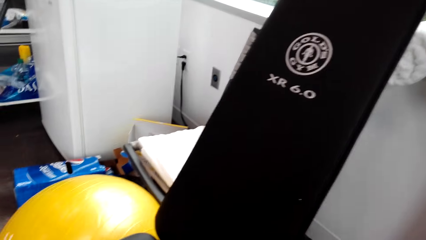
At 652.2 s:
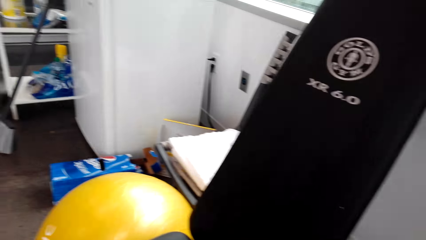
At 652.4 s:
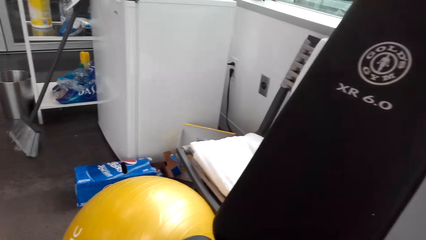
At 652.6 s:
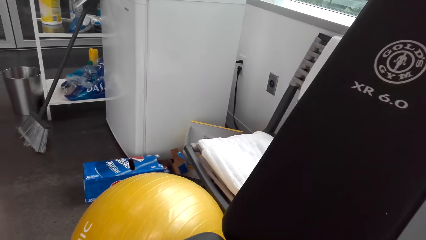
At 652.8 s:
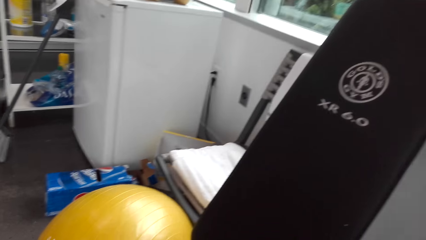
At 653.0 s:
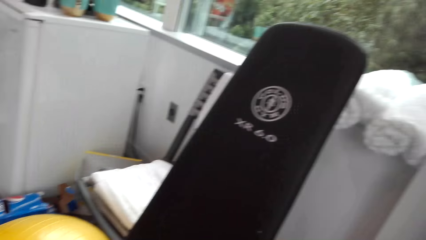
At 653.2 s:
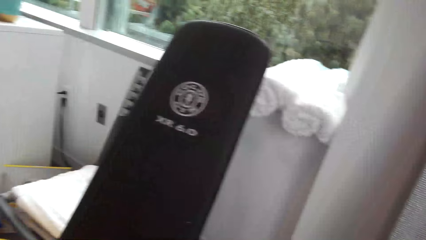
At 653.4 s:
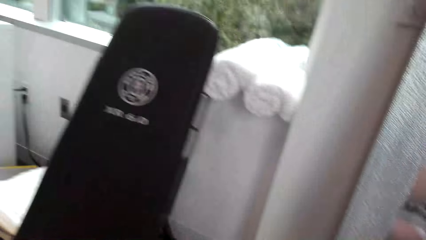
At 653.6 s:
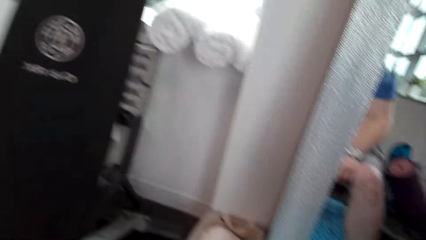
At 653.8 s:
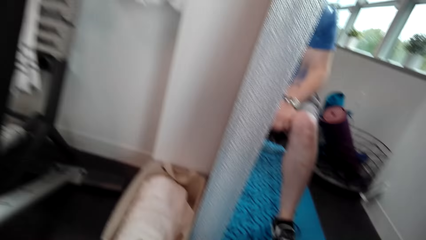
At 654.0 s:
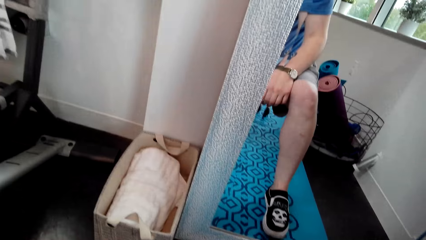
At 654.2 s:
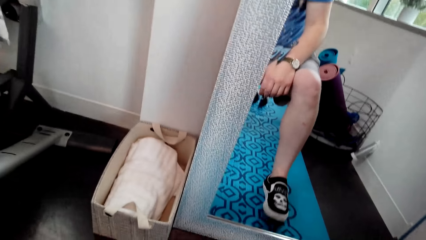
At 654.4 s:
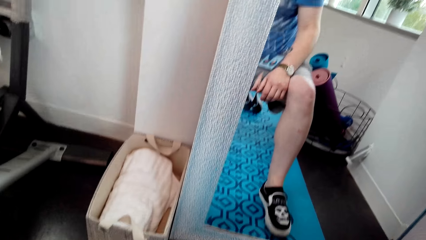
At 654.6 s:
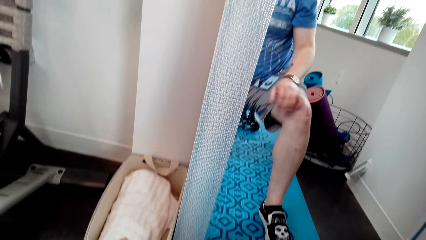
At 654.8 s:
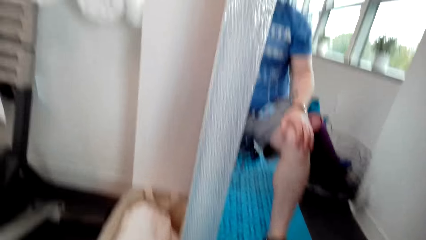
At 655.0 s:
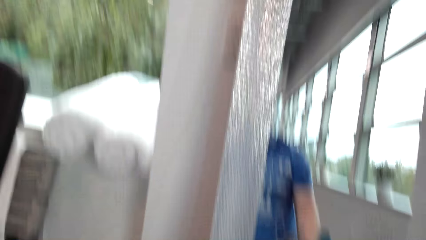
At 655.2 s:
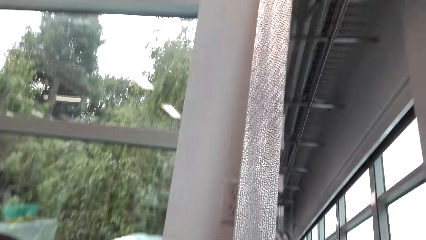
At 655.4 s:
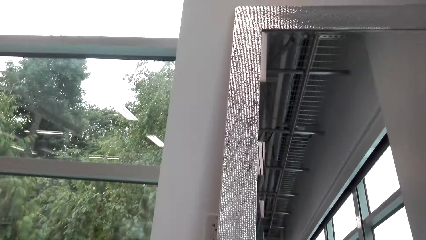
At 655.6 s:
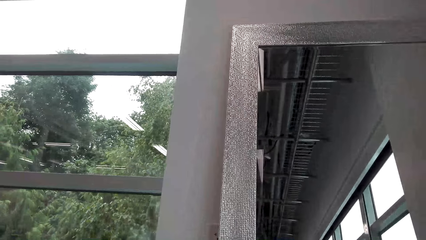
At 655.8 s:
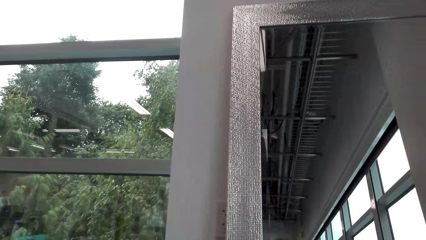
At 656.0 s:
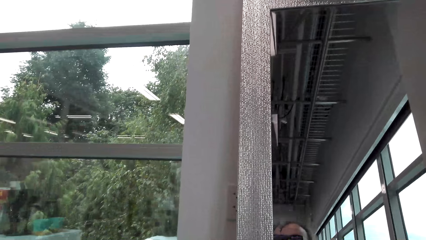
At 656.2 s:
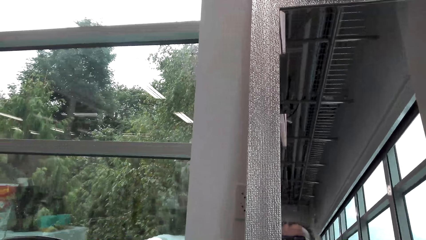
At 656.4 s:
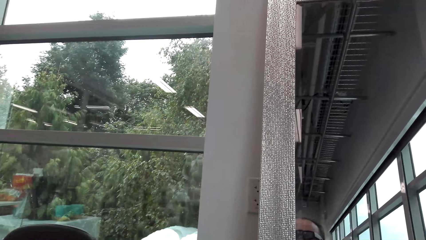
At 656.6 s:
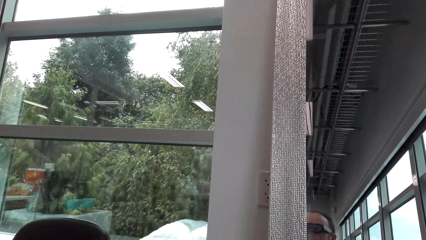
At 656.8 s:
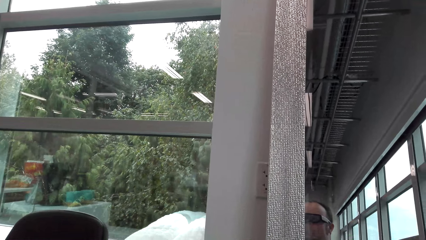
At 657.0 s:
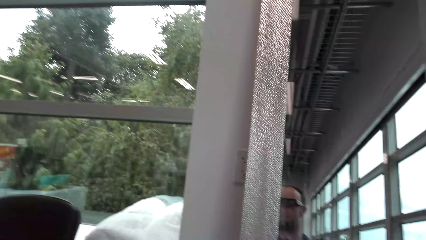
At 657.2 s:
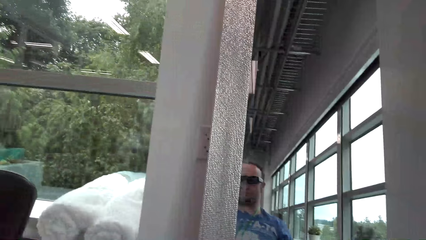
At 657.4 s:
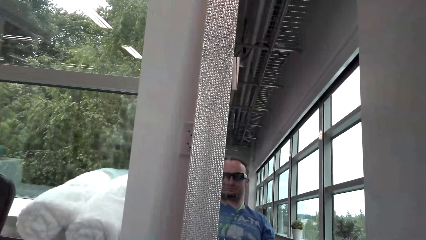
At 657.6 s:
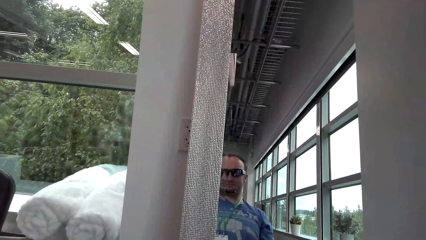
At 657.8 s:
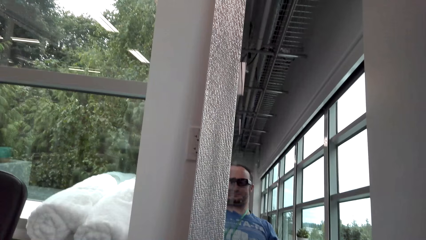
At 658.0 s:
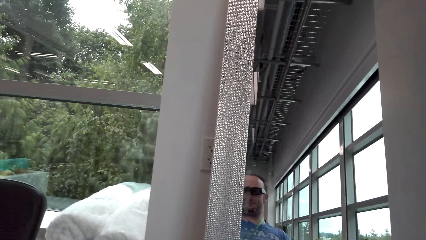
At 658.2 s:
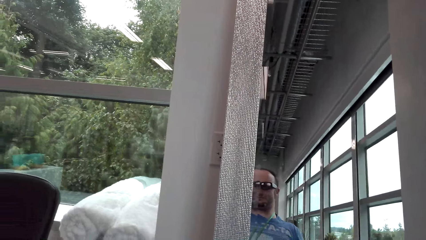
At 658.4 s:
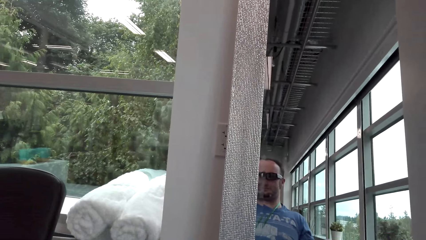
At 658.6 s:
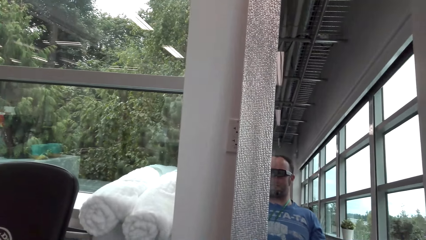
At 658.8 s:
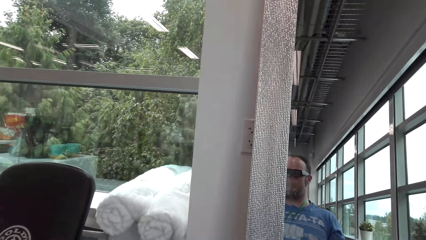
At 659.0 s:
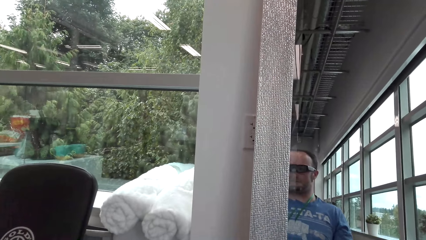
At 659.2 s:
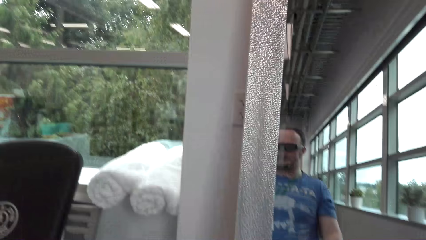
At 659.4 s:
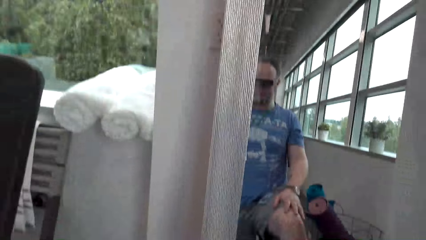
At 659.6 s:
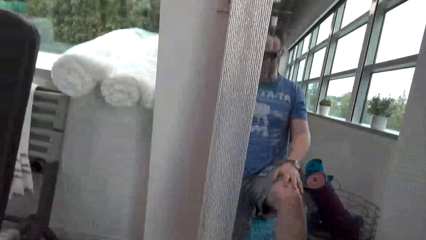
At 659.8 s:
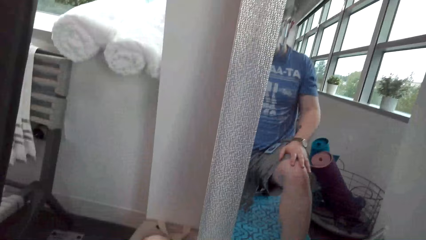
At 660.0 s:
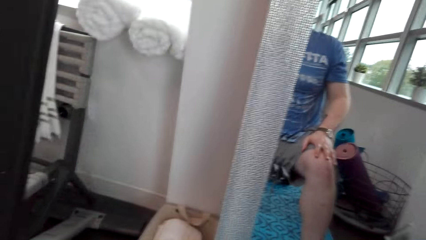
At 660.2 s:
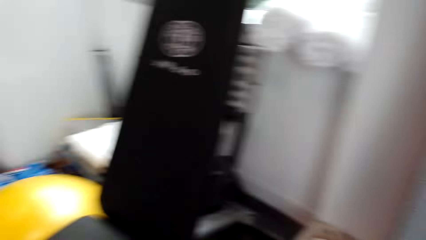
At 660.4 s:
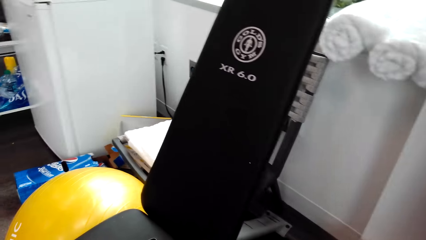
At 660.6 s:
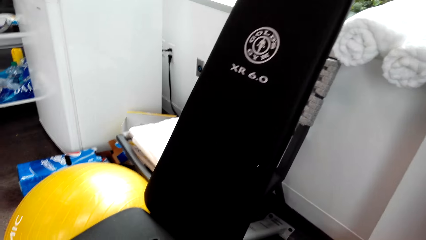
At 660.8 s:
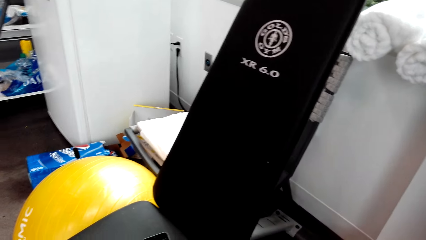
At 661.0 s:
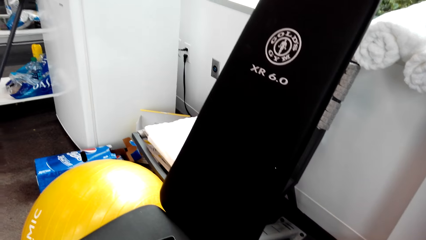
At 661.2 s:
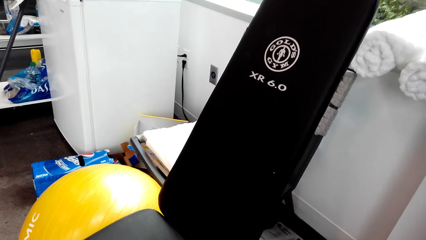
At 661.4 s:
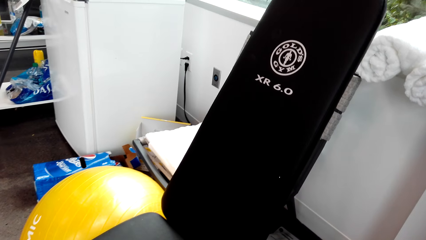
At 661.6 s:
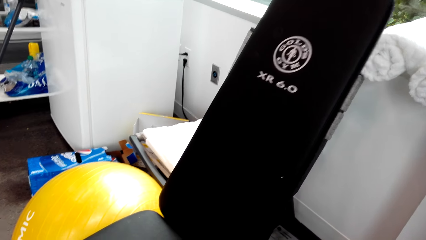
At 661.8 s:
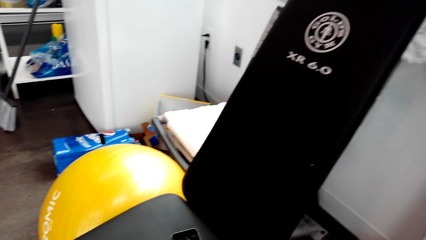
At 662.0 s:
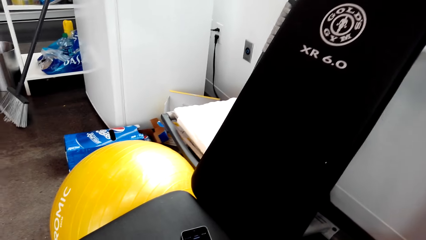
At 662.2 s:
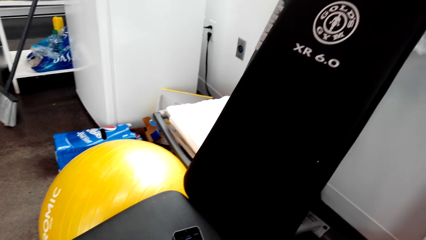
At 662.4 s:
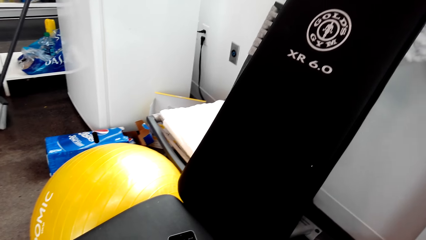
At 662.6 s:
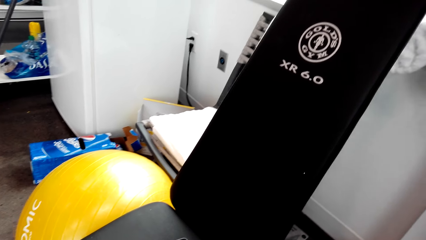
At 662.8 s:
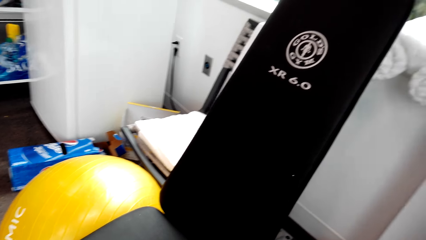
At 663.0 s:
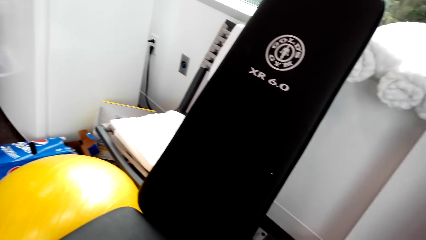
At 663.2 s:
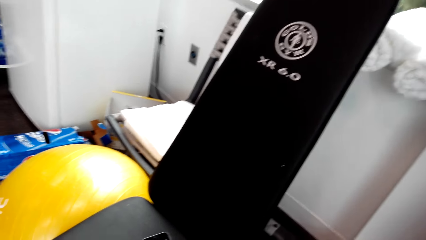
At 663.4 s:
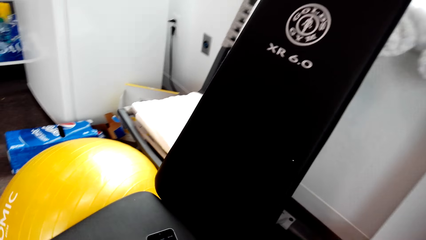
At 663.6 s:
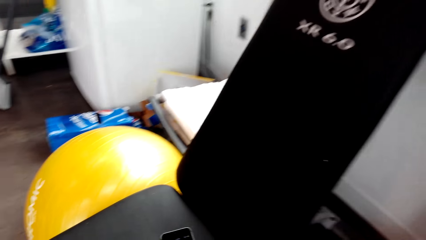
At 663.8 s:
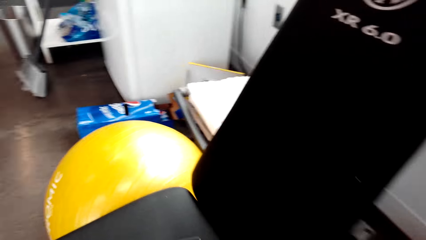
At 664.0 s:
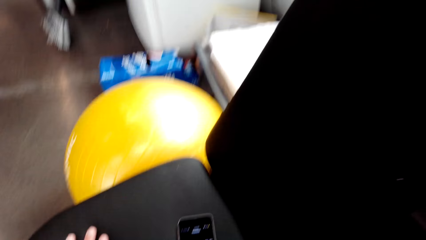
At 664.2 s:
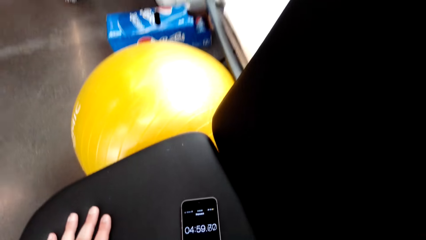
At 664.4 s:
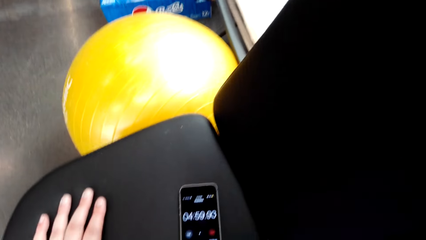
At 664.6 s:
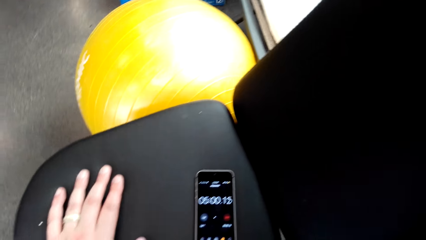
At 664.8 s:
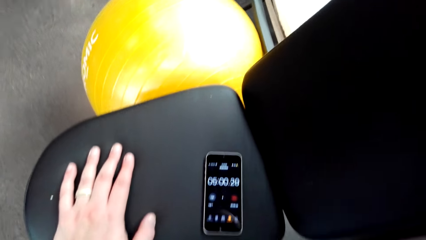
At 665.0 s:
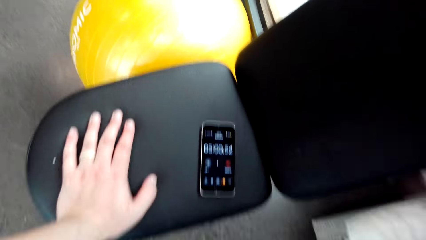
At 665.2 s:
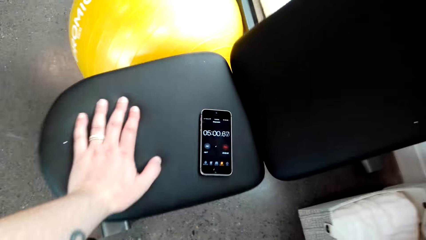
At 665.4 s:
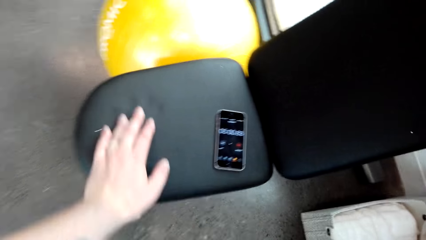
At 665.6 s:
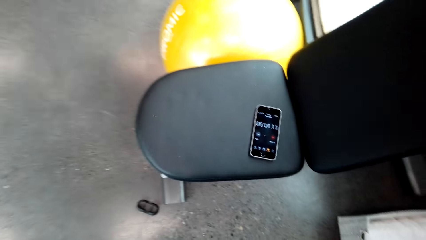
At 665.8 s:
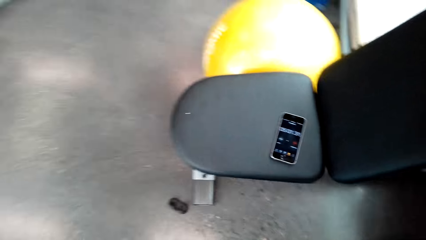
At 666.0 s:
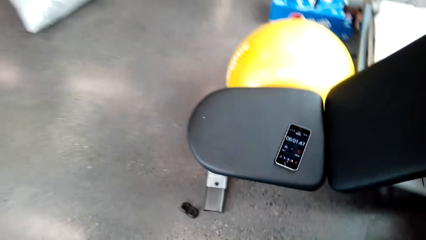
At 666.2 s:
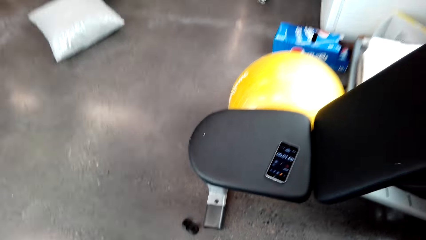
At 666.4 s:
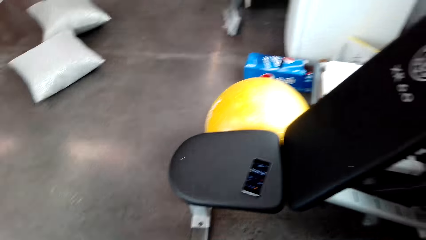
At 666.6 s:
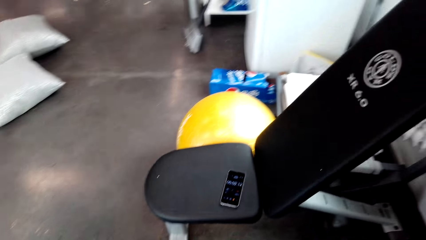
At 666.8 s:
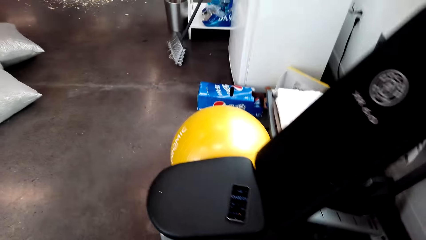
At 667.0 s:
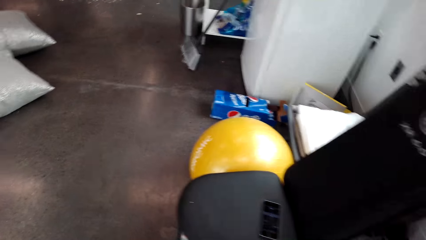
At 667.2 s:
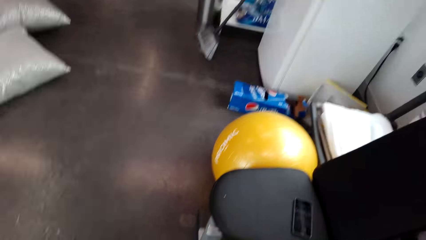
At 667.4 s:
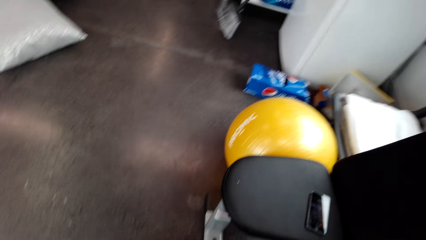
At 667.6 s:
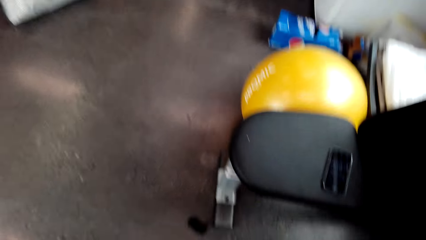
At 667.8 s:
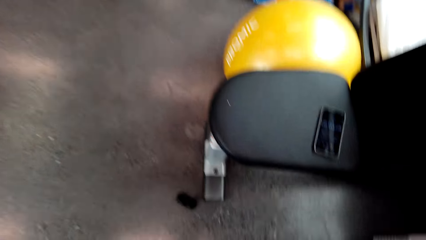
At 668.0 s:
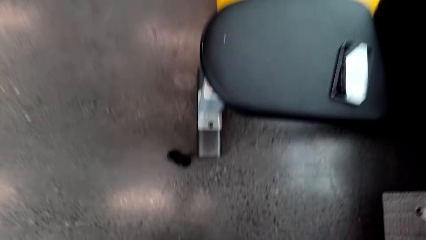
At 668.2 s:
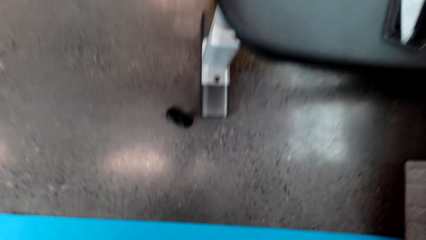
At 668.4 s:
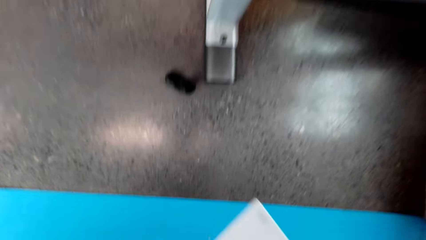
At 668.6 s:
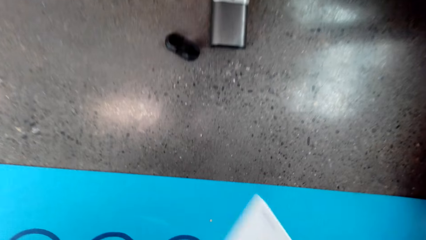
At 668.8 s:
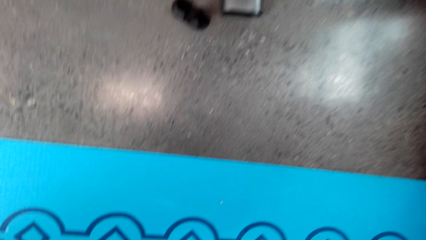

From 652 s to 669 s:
The camera wearer looks at the mirror. They look at the phone. They touch a seat. They move the hands. They move the hands again.
